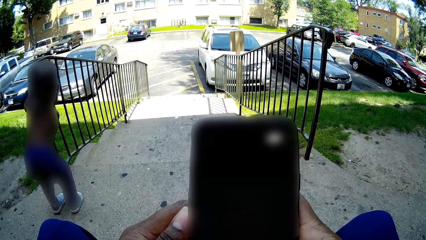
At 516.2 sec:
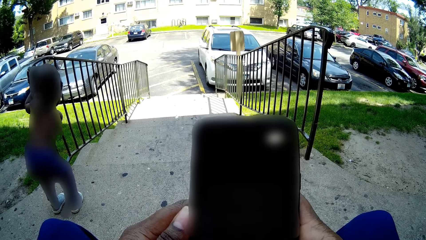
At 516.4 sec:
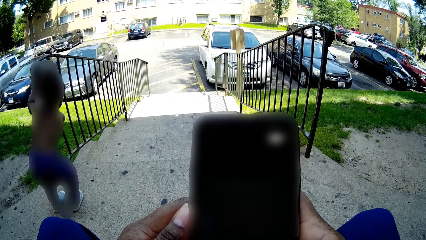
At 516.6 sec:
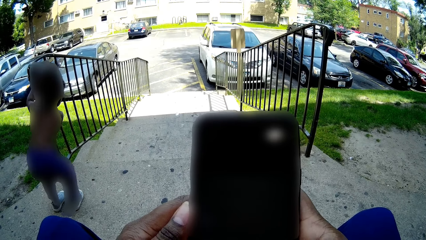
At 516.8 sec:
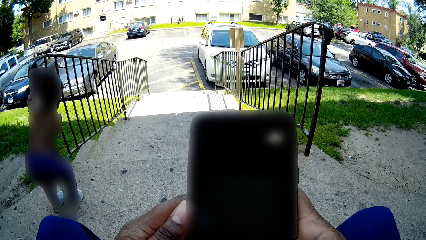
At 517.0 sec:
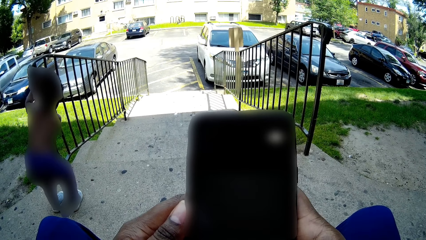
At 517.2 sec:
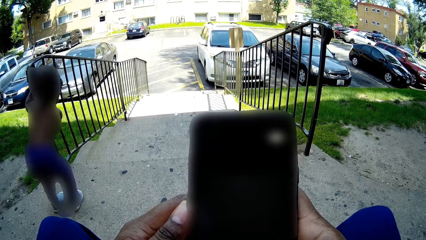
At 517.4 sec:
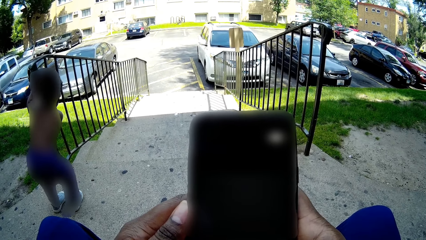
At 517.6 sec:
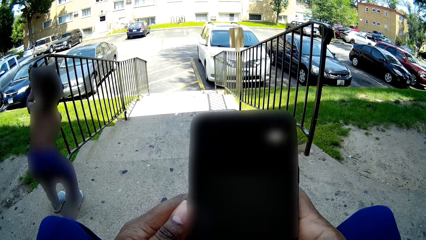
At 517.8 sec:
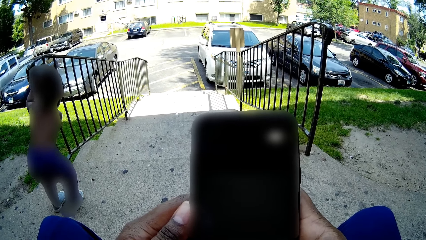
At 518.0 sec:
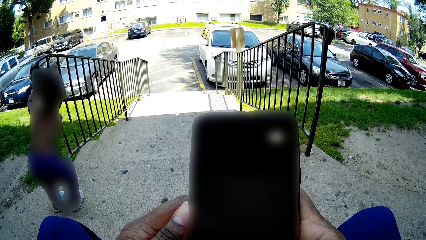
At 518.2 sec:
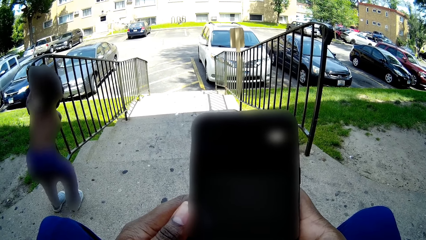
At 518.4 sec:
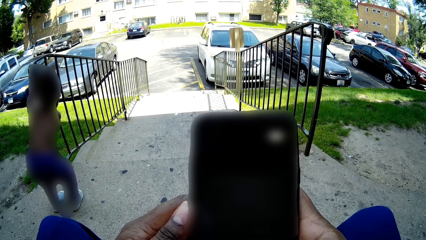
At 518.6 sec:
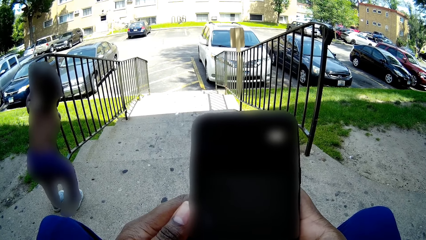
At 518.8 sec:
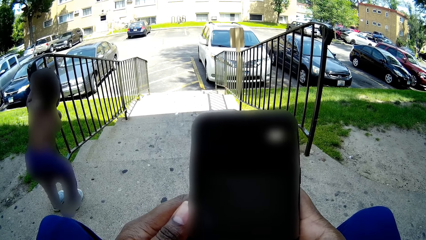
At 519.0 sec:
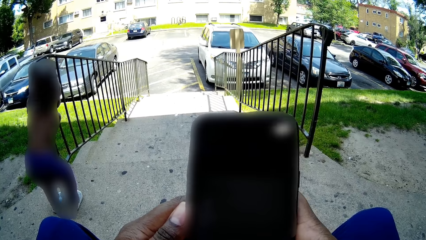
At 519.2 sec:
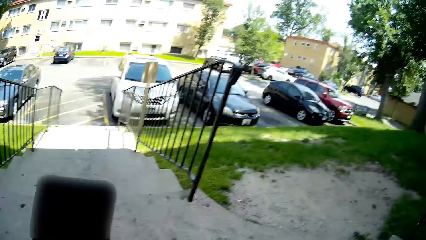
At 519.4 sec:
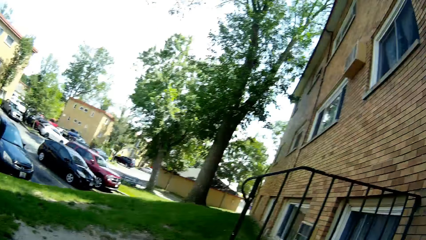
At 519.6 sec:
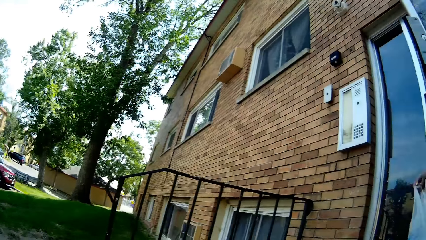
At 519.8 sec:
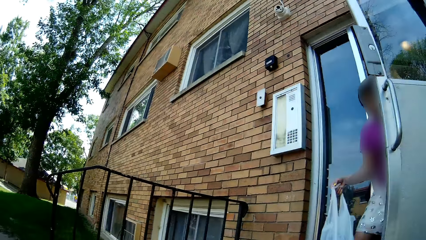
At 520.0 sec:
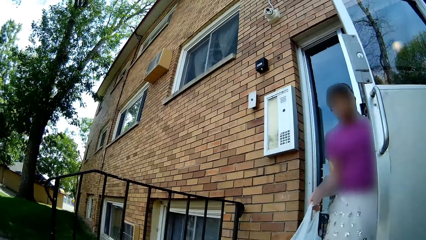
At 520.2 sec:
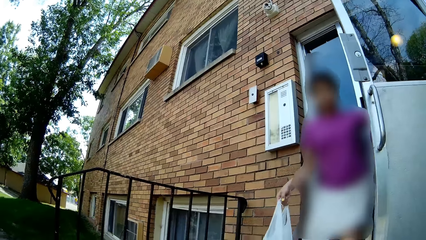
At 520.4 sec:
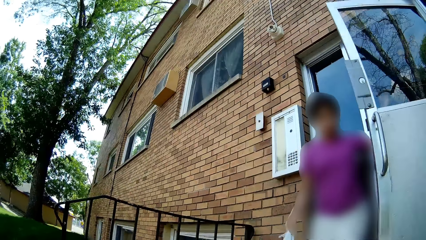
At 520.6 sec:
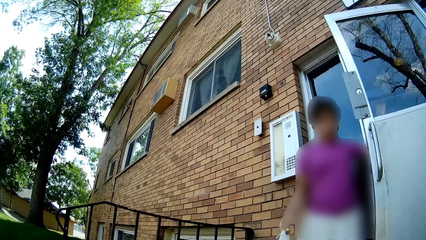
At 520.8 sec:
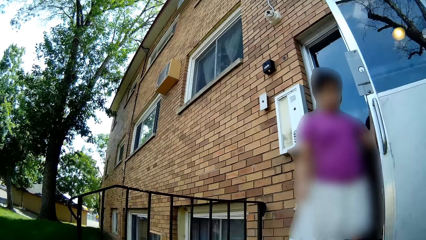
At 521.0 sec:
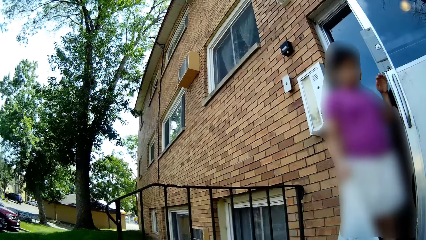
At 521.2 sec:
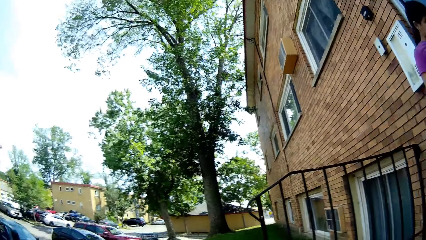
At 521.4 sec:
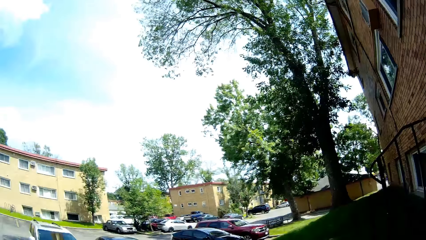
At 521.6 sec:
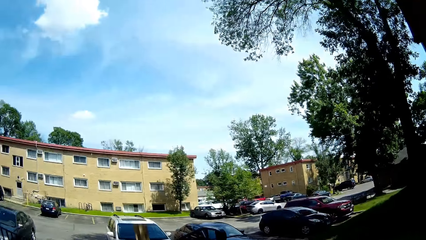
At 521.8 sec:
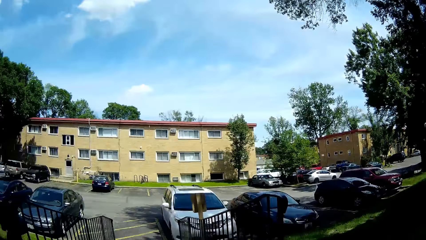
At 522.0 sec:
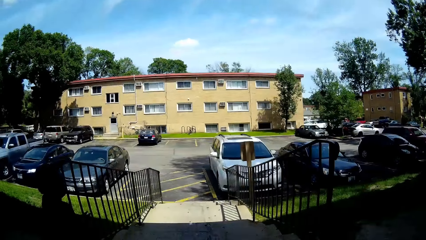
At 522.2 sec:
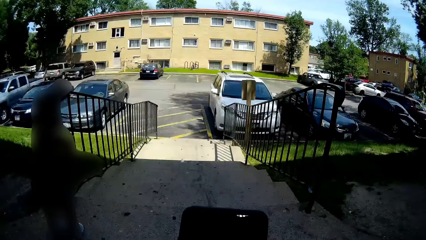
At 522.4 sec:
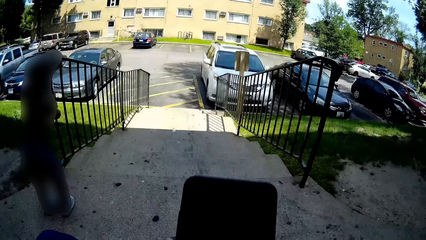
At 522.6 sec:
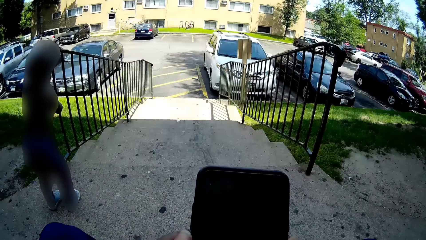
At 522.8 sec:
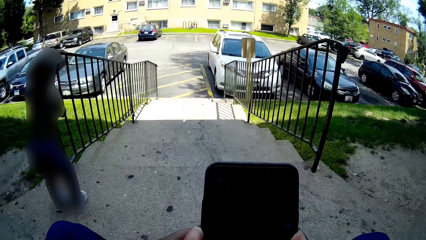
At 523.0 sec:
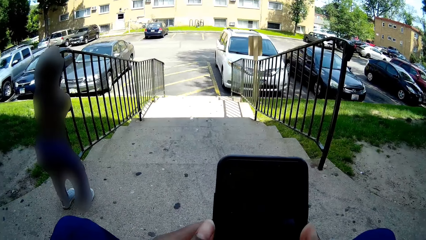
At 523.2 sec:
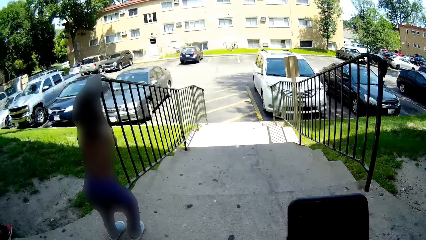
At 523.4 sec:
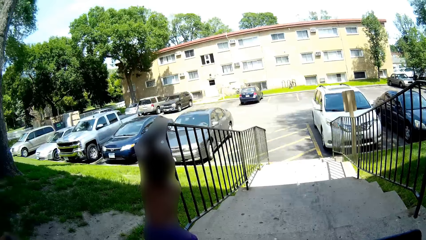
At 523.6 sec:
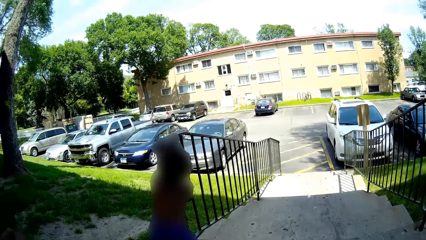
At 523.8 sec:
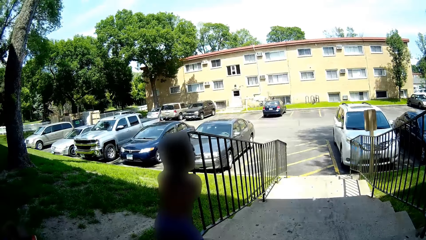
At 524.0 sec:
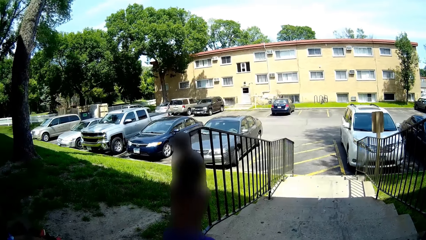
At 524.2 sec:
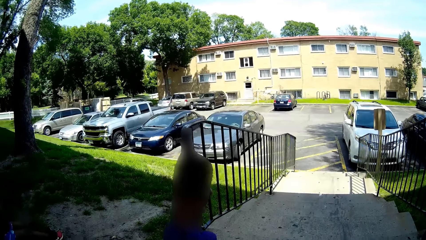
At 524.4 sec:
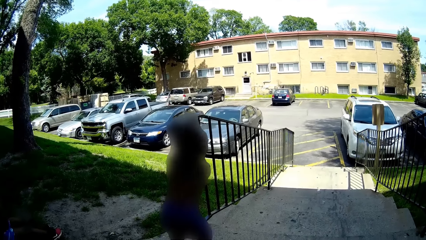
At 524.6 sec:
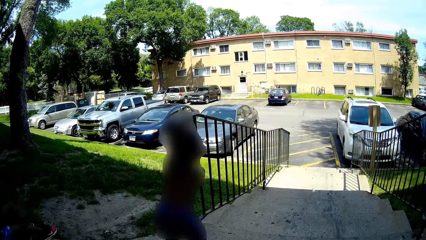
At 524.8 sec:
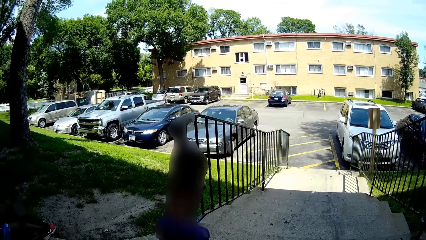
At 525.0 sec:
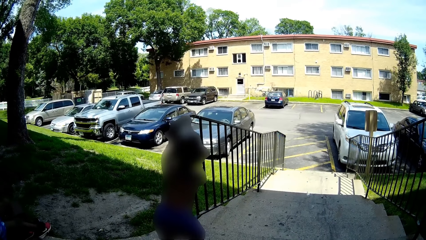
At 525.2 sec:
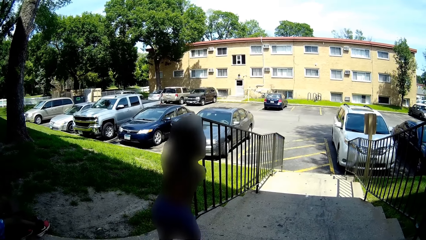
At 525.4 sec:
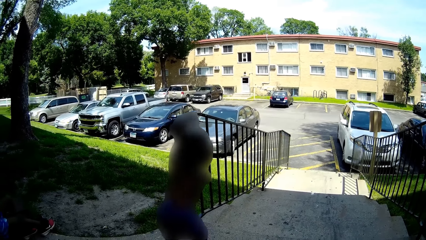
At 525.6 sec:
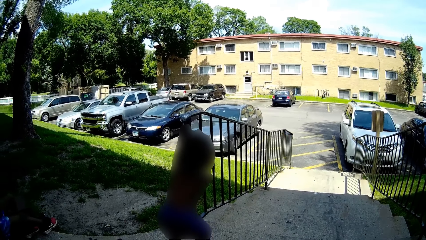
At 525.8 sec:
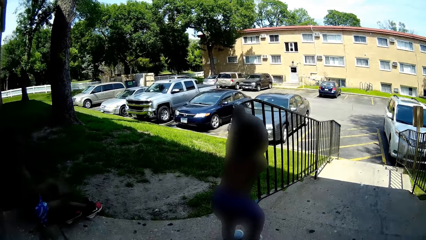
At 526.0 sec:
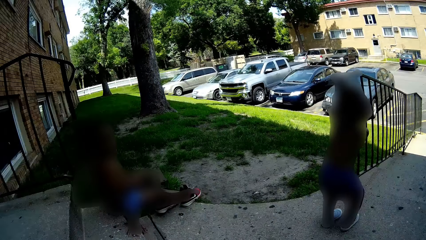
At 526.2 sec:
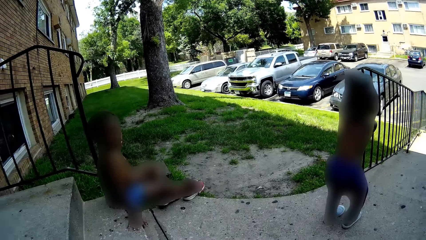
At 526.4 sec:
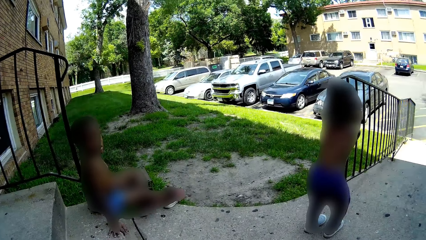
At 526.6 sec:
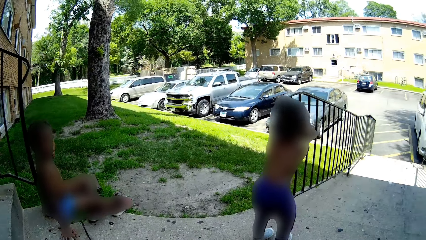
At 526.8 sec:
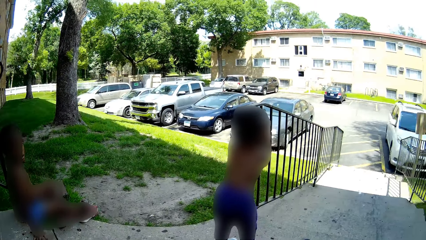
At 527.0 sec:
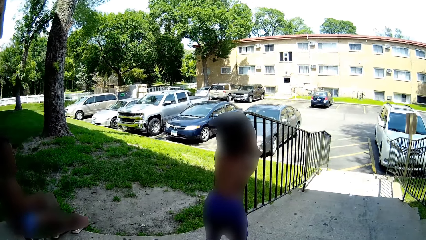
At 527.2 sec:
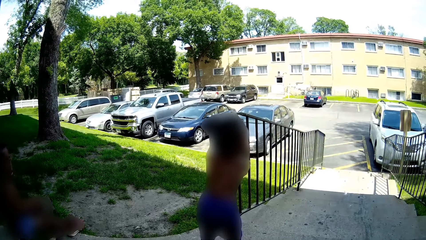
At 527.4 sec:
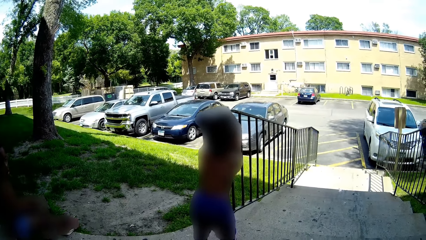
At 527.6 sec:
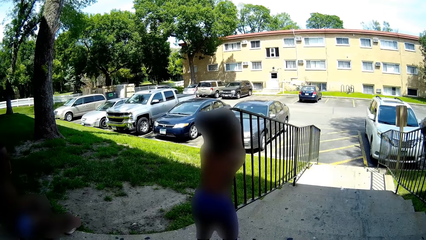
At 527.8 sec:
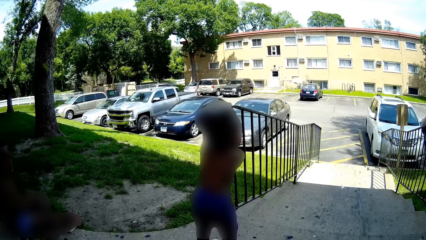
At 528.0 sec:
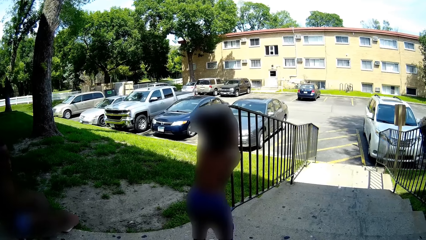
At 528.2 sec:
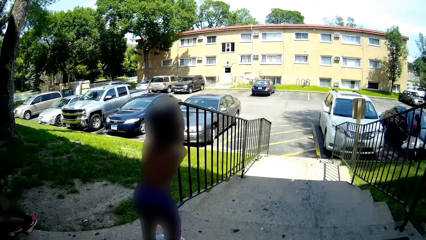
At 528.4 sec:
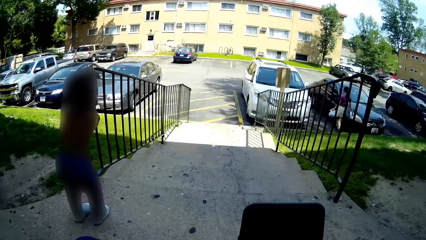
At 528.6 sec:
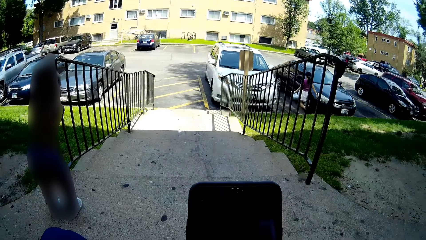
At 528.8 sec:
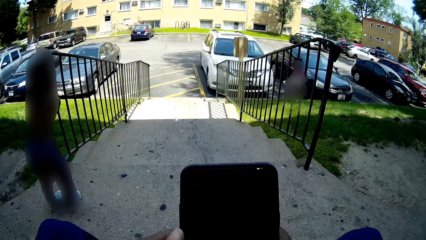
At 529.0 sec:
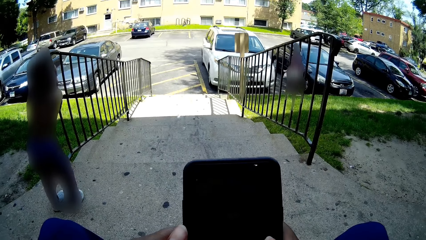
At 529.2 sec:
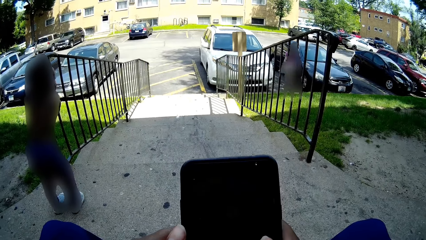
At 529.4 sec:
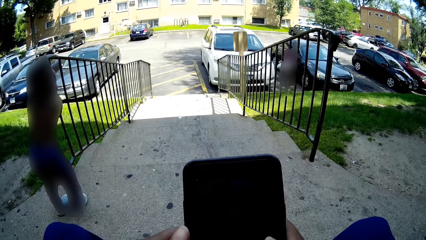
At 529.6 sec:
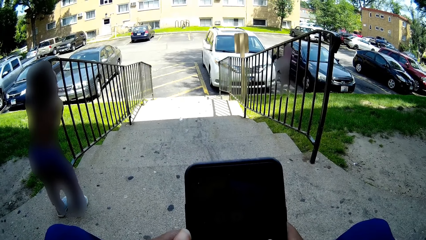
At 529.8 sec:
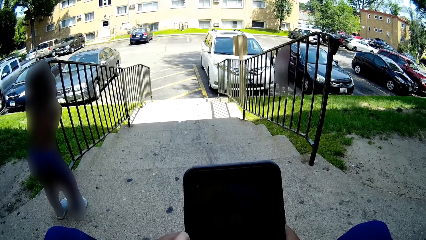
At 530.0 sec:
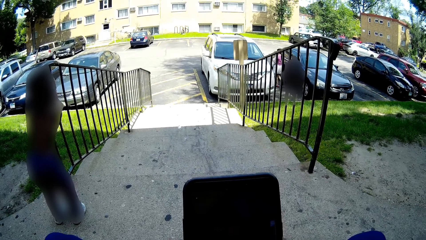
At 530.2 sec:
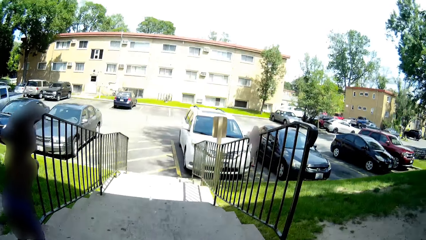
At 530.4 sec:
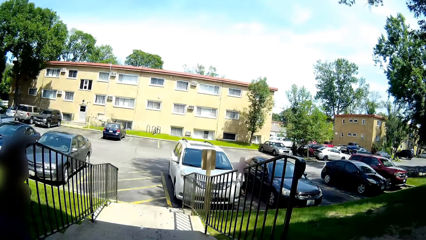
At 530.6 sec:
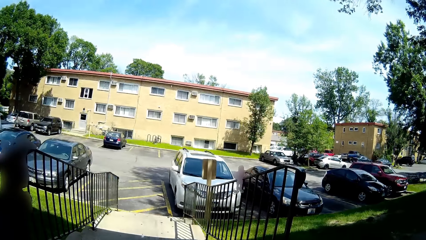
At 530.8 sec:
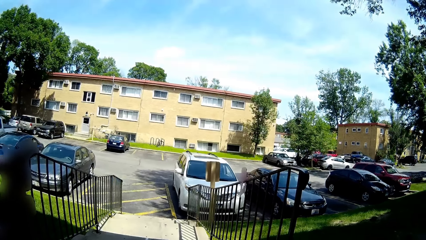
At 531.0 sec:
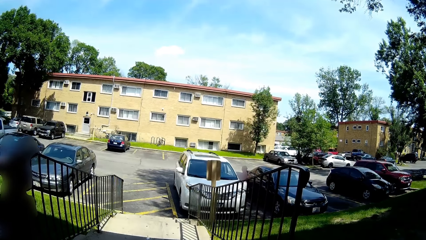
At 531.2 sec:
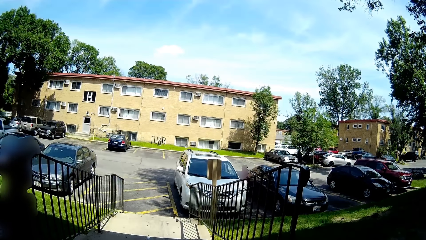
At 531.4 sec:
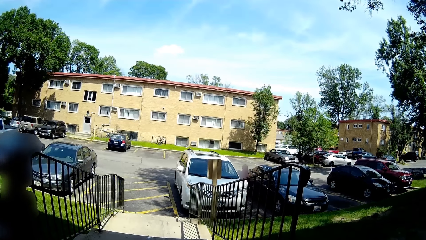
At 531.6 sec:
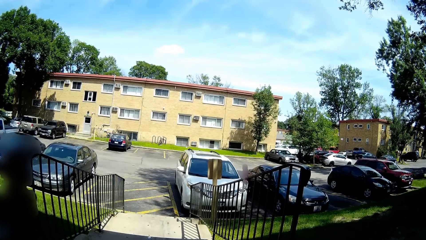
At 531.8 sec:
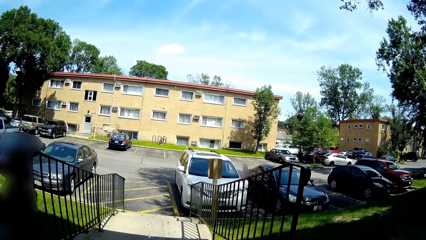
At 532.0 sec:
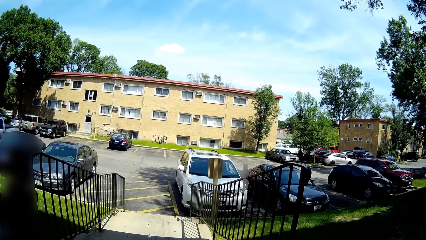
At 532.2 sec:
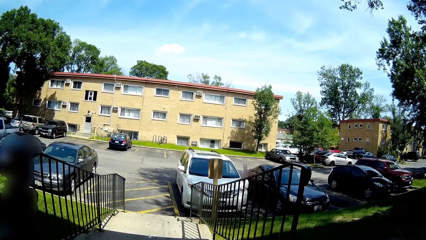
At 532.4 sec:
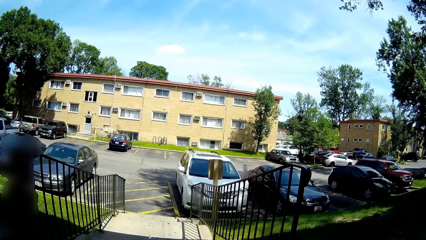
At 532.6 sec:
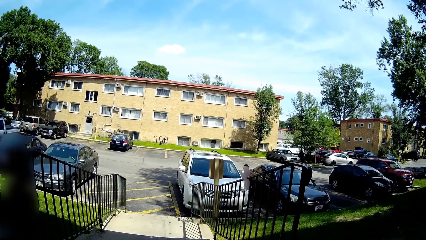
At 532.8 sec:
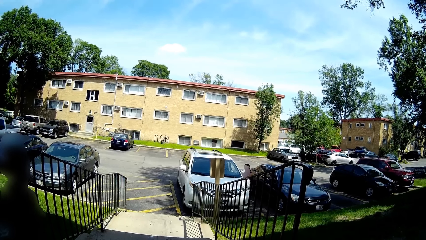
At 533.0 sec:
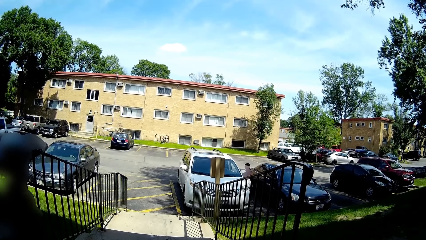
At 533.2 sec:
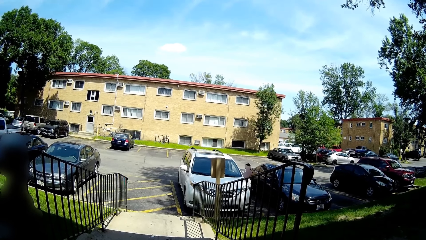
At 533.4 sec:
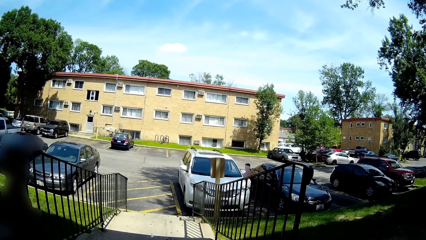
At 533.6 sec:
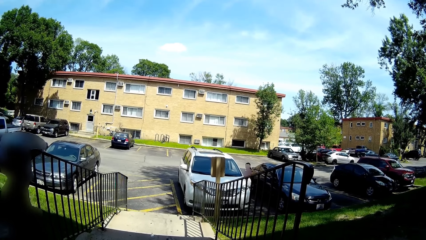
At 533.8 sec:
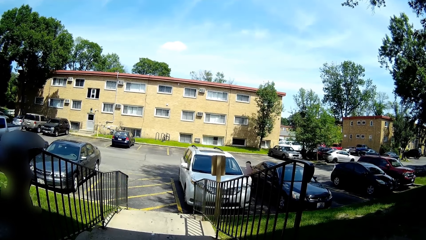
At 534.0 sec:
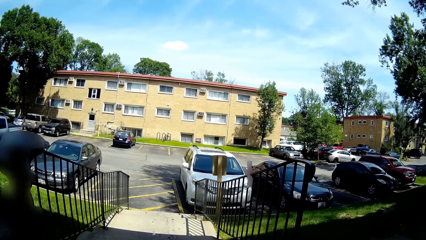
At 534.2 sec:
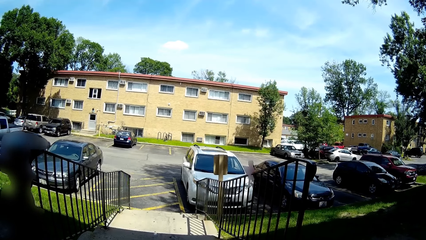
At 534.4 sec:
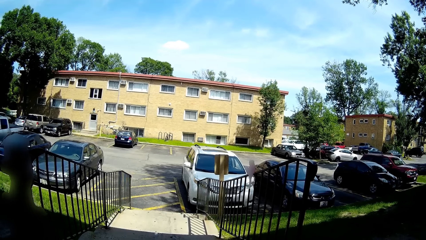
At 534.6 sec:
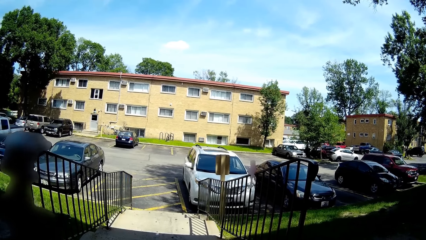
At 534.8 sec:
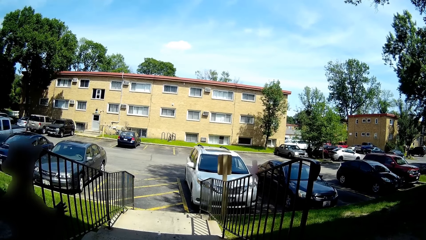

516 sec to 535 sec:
The camera wearer looks around. A woman steps outdoors. A person opens the door. The camera wearer converses with another woman. They use the phone. A baby shakes the stair rail with both hands. The camera wearer looks around. The first woman moves towards a white vehicle with a nylon in her right hand. The camera wearer uses the phone and looks on.
